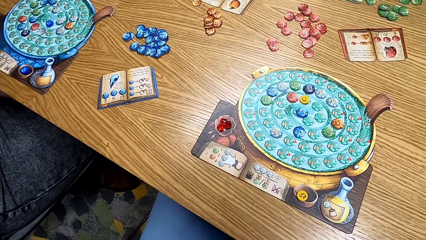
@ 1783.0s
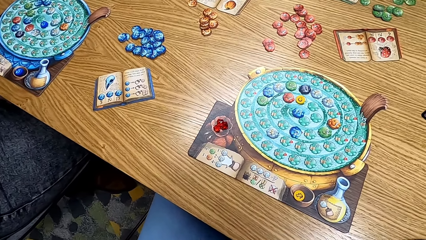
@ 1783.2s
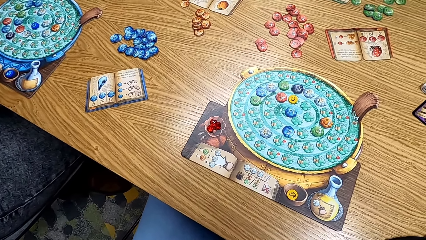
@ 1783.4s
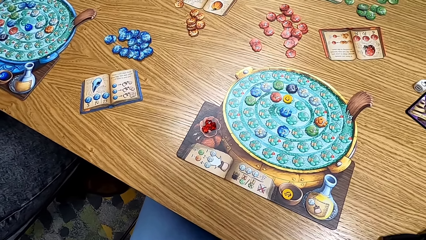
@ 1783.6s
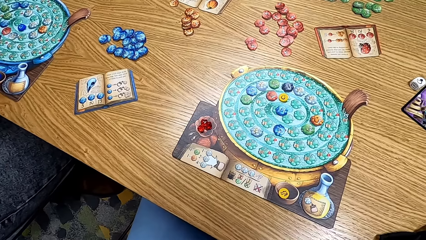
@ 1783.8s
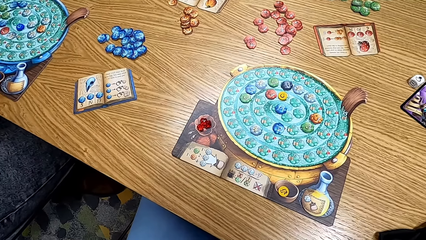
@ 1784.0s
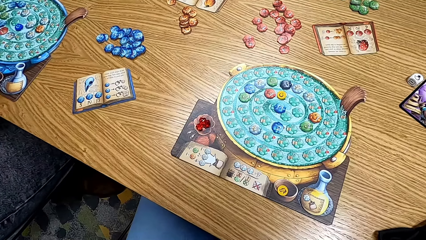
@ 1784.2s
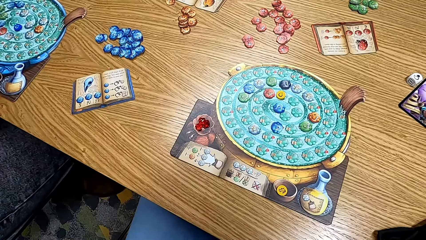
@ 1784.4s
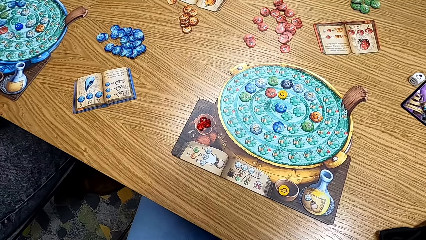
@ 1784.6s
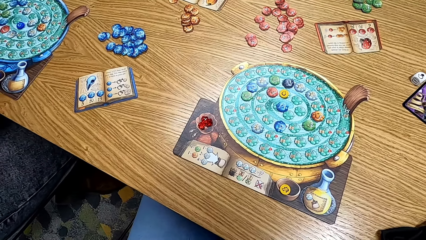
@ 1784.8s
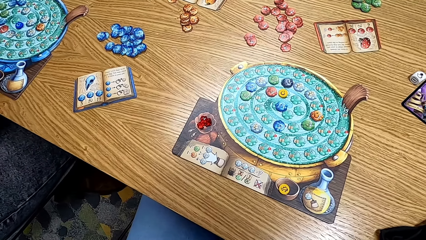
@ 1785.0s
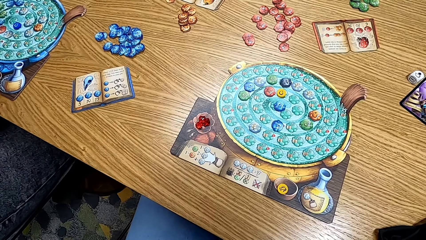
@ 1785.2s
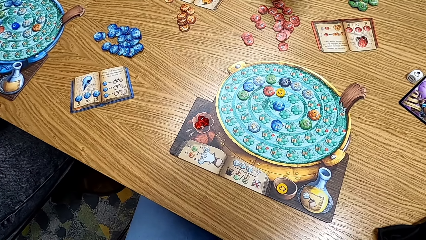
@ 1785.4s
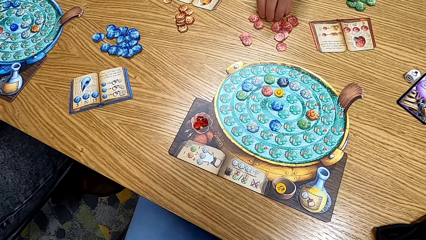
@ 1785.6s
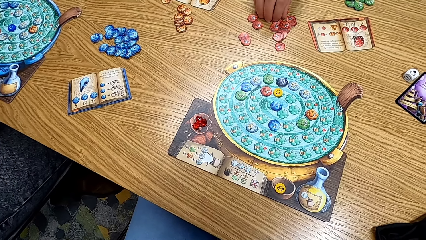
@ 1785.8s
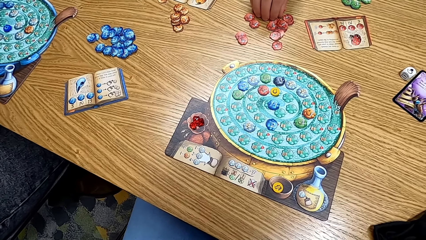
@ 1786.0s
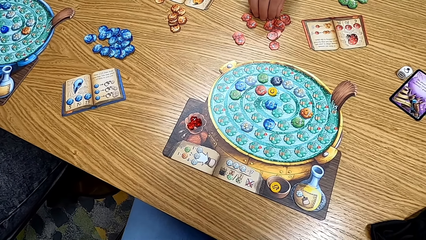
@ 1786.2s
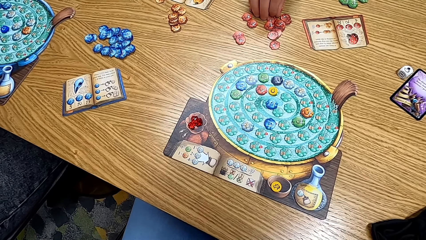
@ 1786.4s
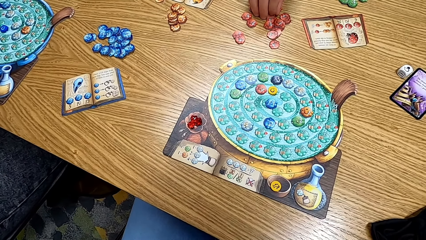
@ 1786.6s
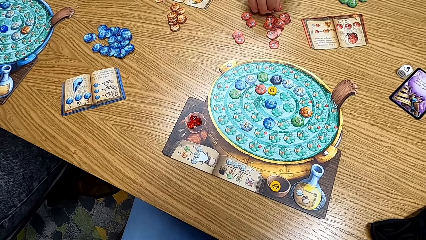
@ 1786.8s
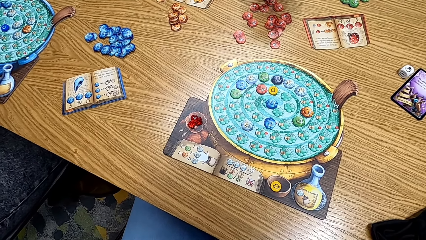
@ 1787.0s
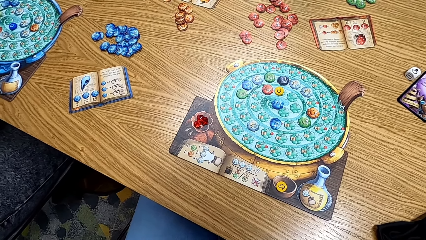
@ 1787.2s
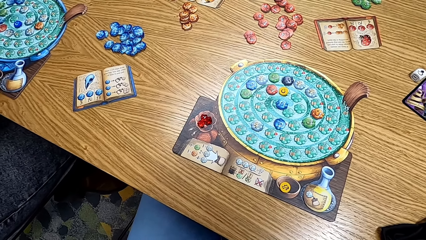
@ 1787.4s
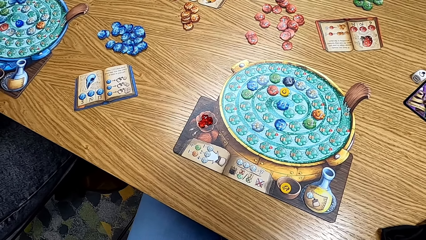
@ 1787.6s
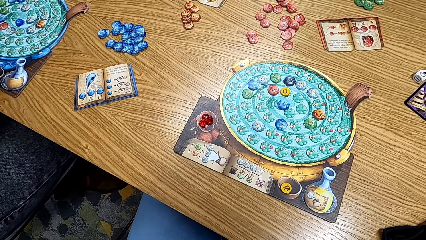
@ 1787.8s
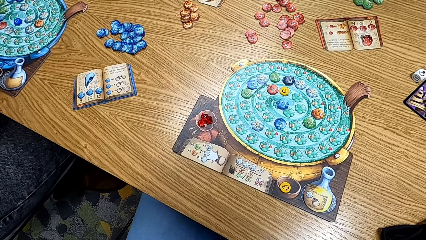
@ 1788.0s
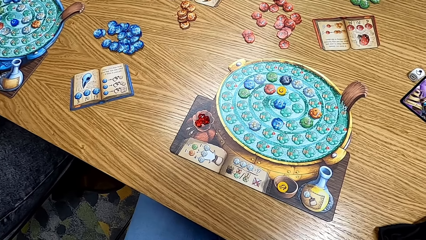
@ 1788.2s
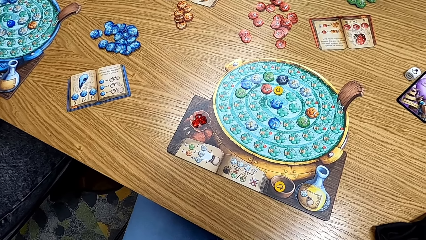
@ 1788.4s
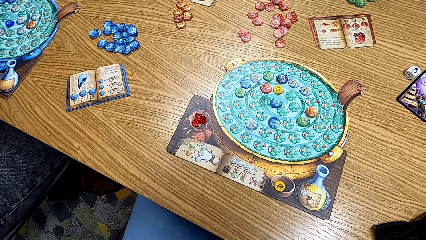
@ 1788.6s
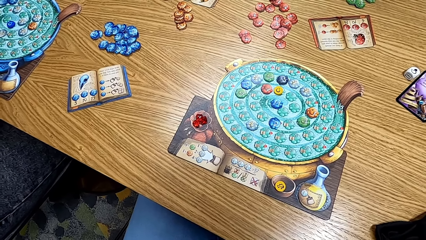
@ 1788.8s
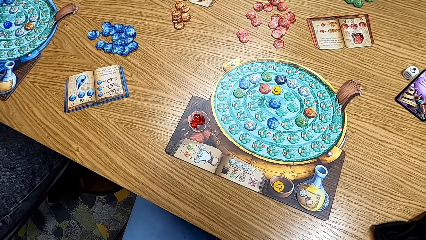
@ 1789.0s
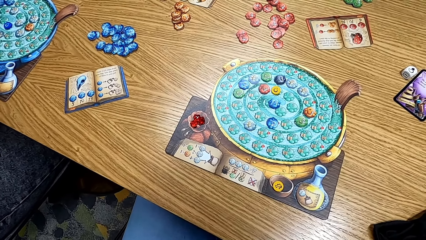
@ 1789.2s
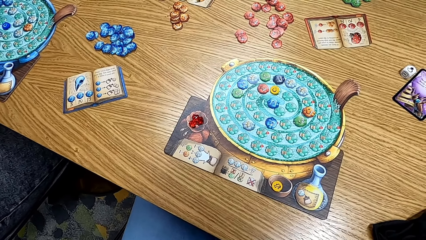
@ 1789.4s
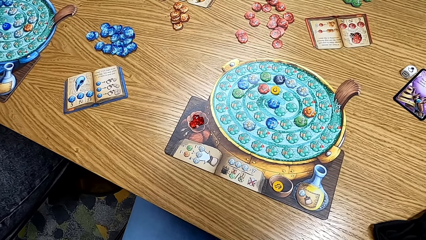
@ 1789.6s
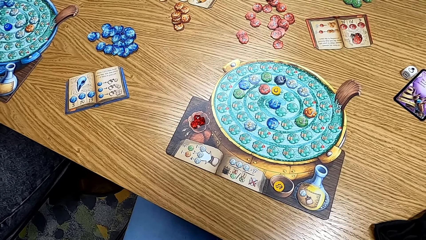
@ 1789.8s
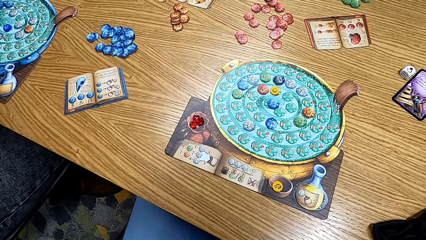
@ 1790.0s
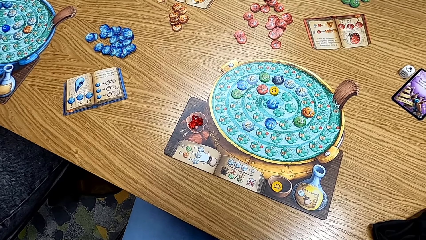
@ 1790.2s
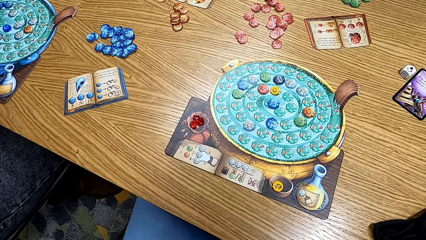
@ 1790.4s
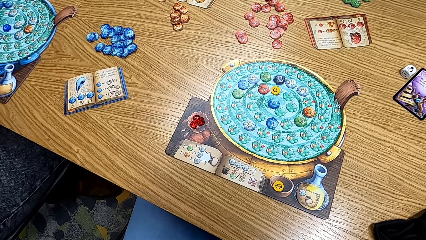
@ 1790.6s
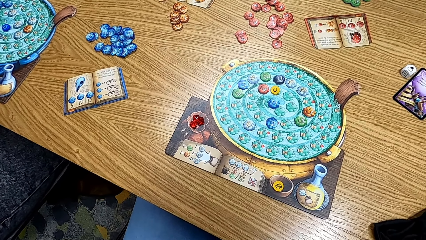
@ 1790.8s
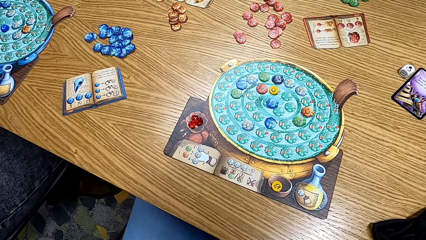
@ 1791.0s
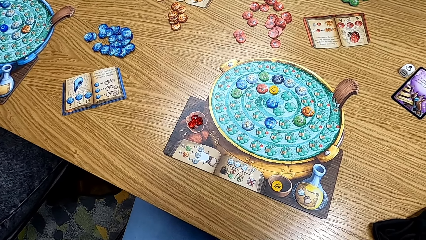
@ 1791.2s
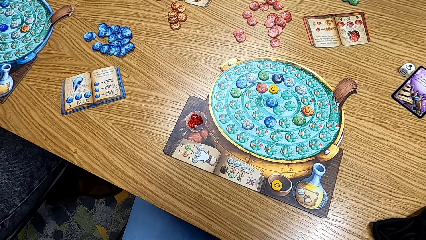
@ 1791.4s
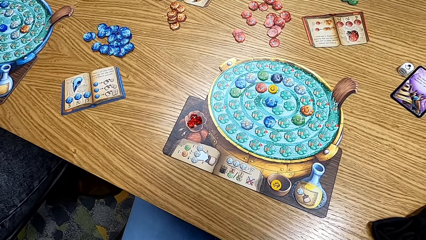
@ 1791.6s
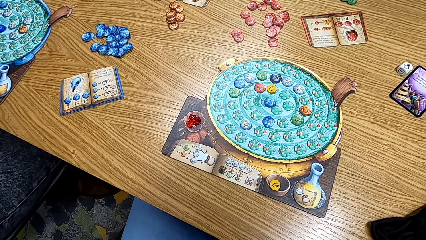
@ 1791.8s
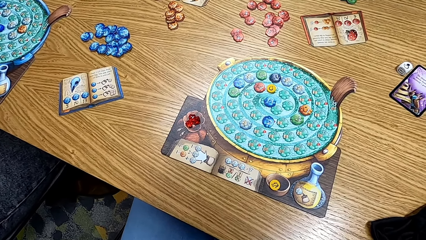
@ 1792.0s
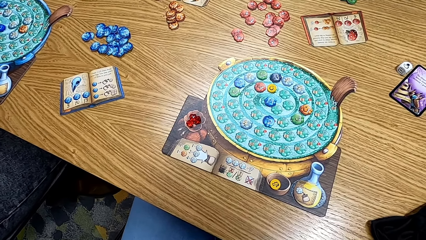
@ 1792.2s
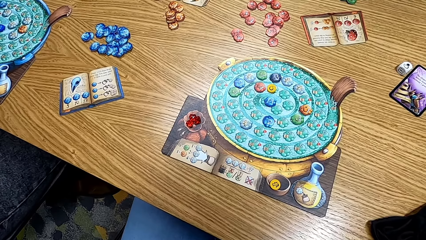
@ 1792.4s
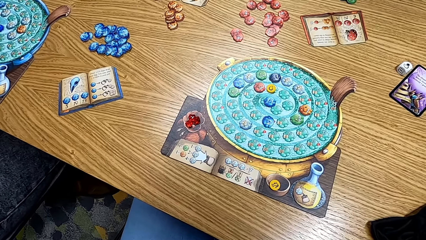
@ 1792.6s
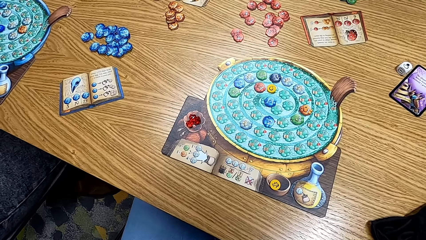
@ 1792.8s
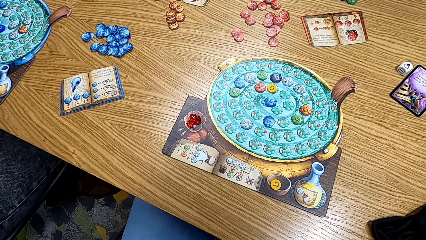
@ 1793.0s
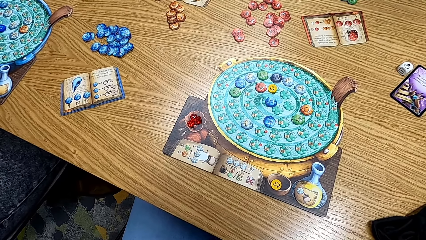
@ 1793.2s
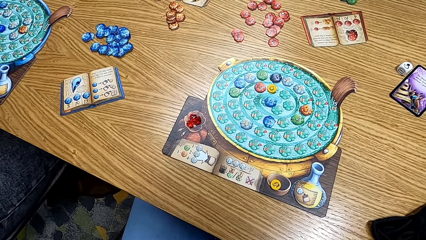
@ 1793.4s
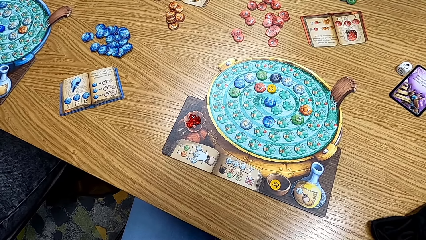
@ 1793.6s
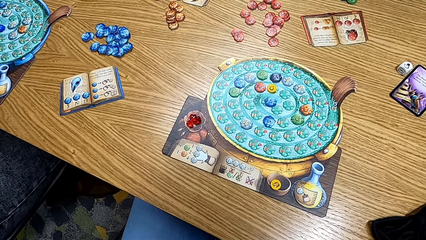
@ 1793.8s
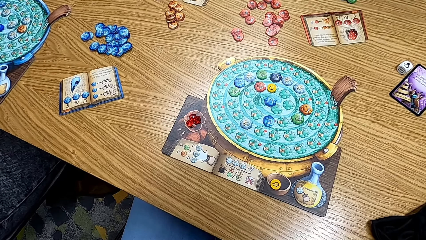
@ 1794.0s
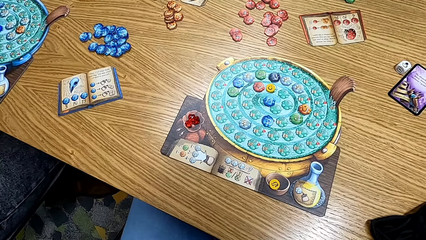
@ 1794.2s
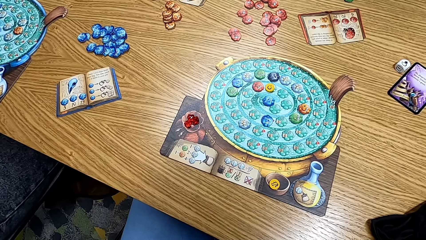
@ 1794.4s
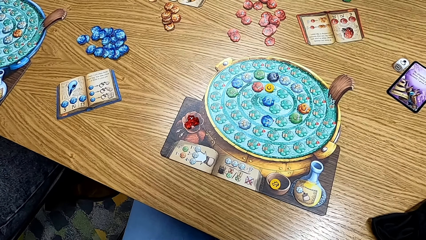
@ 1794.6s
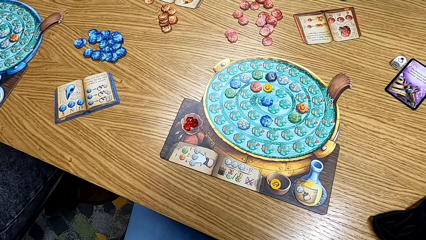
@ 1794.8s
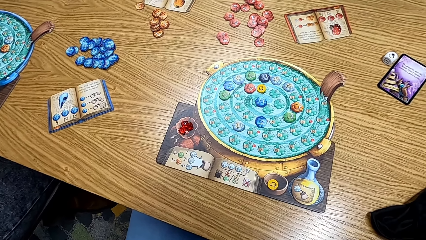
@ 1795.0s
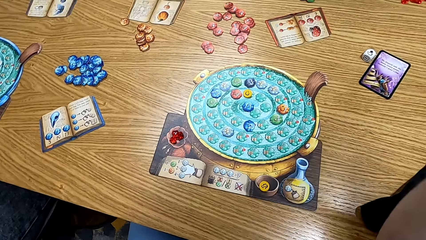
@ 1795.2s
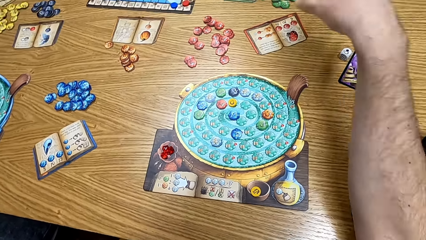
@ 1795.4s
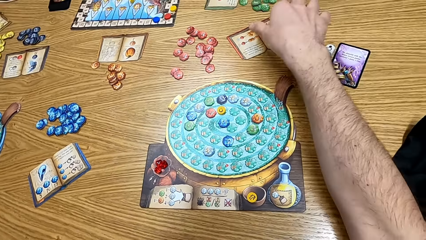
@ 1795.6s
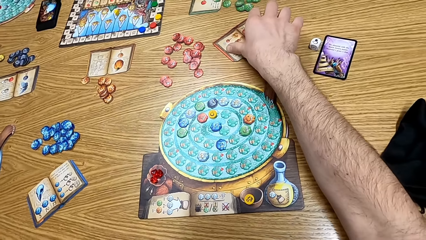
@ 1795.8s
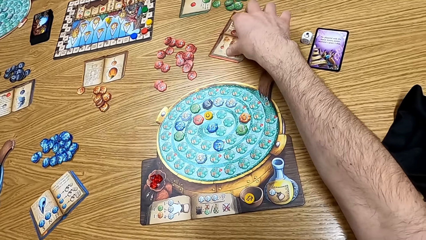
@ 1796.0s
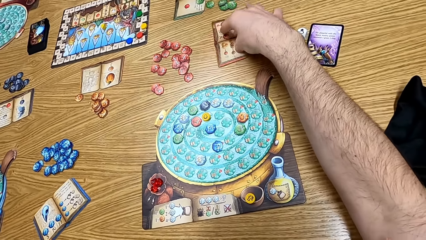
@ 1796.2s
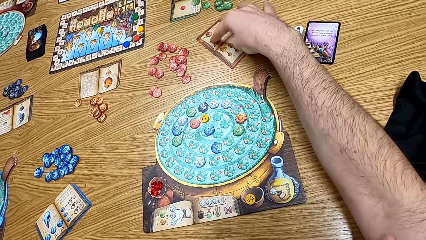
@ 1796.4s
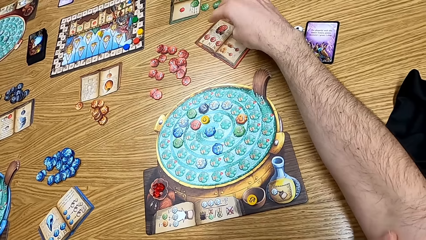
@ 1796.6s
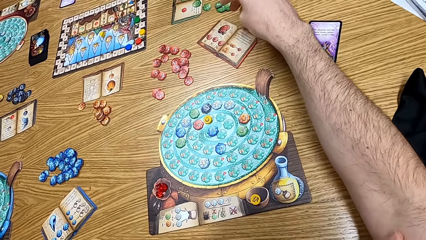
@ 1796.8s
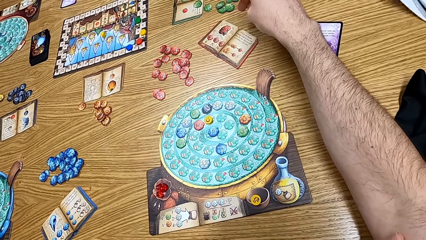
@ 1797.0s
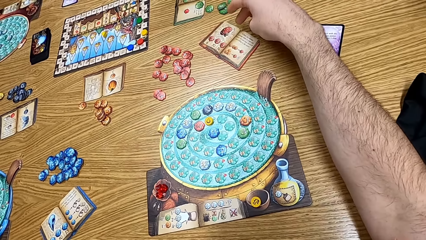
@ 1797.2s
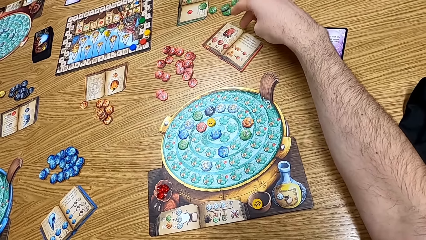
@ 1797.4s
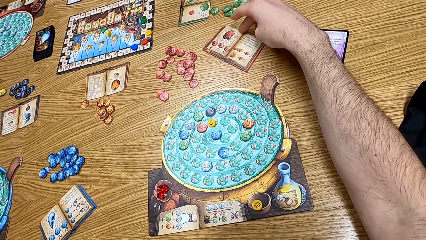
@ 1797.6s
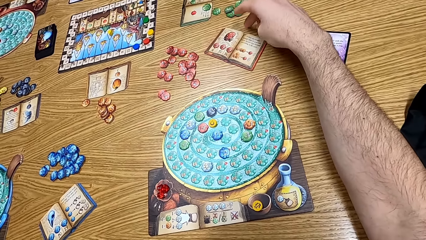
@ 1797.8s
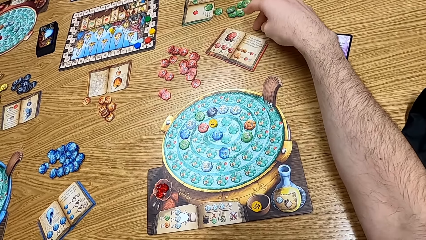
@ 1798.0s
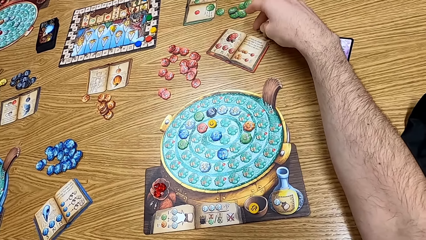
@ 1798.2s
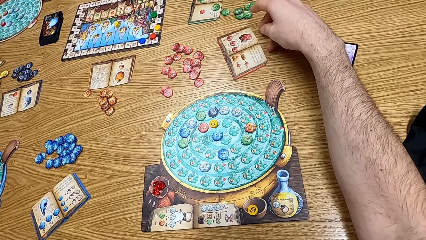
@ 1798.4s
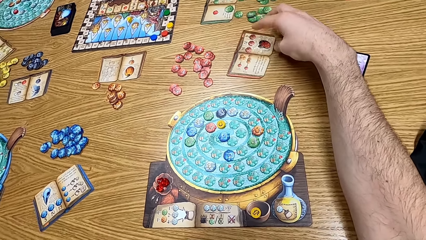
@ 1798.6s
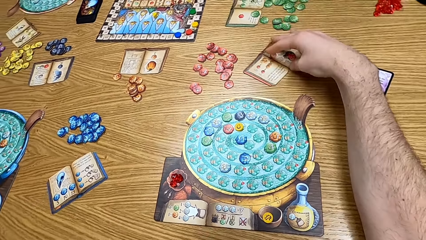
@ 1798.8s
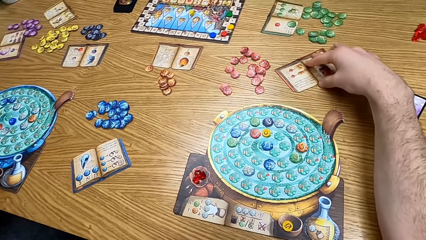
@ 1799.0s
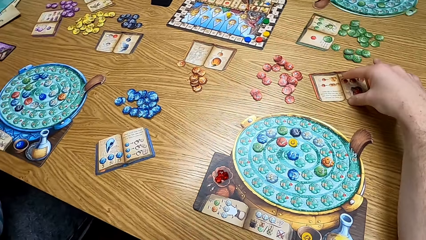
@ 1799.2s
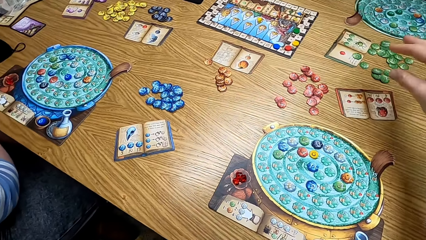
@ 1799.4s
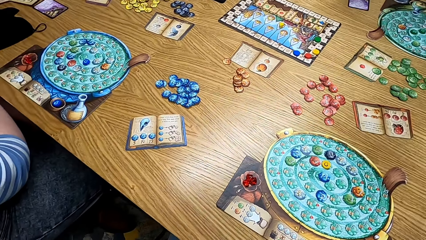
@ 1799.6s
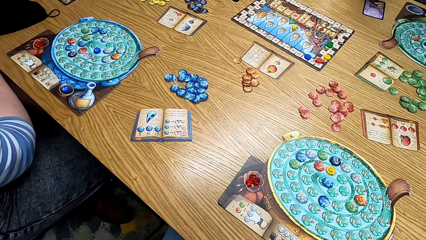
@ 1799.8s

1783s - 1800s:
The camera wearer looks around. They look at the table. A man picks up the cards on the table. The camera wearer looks at the table. They turn the papers on the table.
